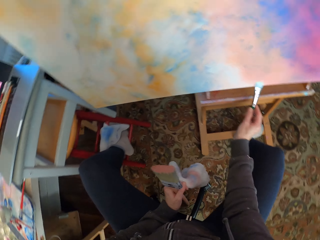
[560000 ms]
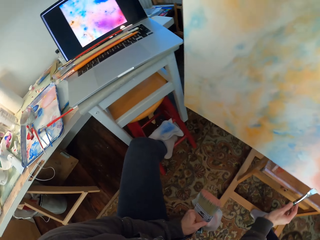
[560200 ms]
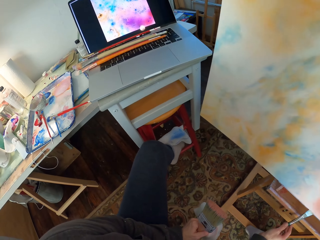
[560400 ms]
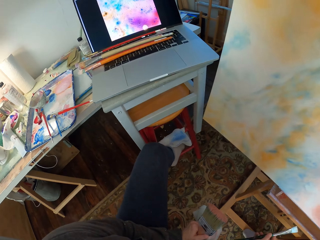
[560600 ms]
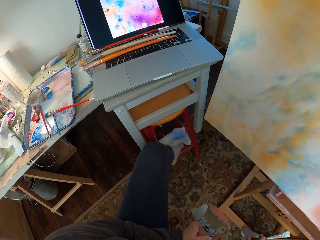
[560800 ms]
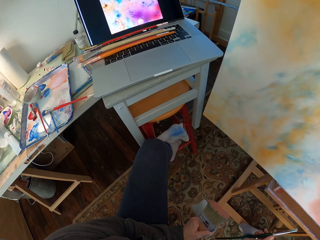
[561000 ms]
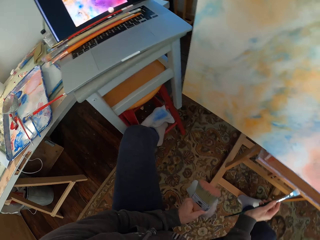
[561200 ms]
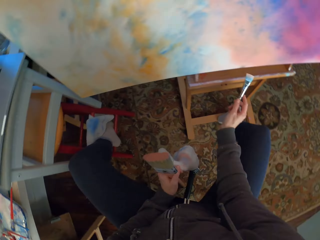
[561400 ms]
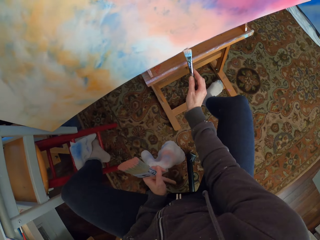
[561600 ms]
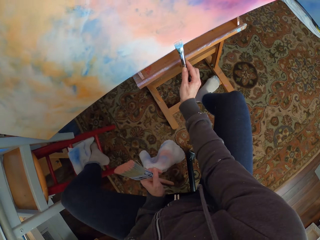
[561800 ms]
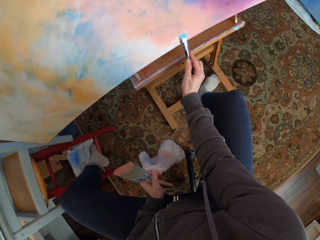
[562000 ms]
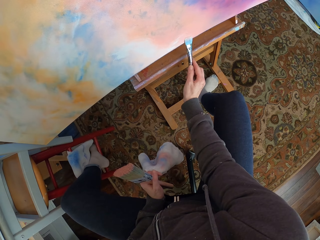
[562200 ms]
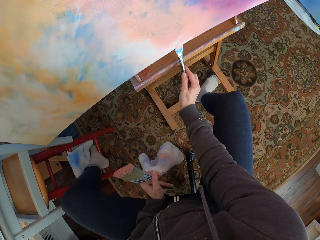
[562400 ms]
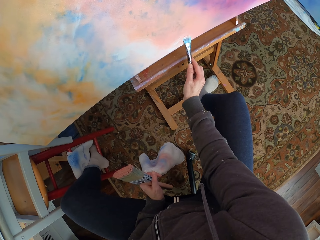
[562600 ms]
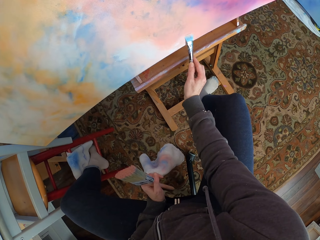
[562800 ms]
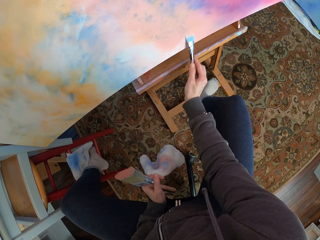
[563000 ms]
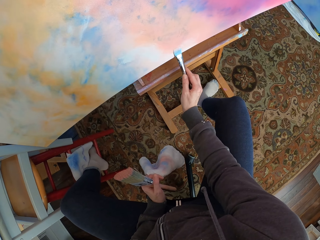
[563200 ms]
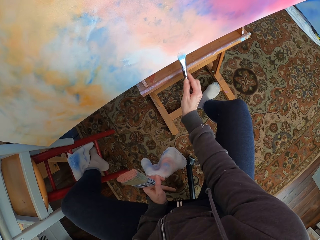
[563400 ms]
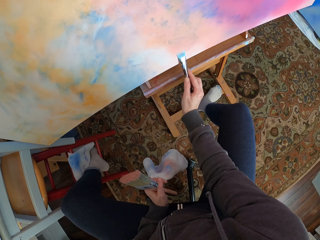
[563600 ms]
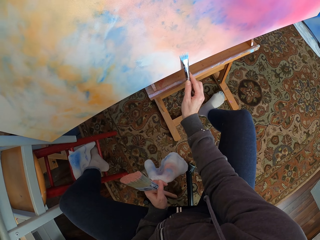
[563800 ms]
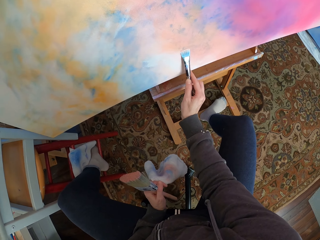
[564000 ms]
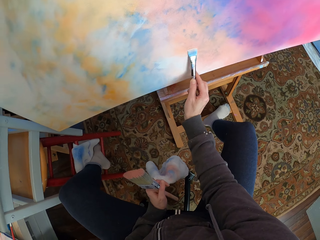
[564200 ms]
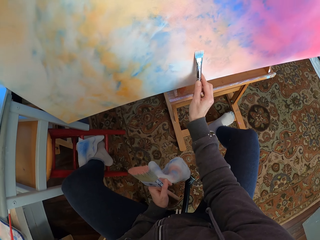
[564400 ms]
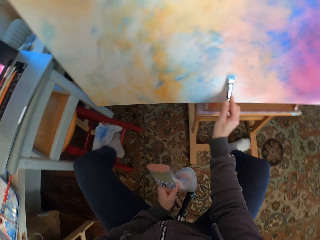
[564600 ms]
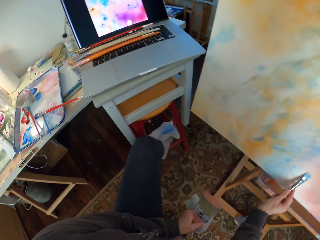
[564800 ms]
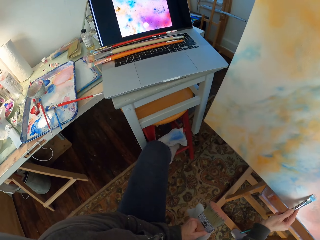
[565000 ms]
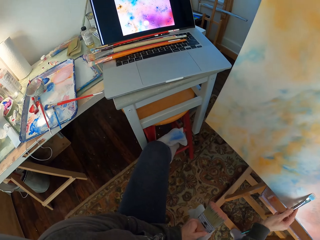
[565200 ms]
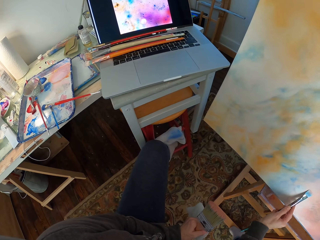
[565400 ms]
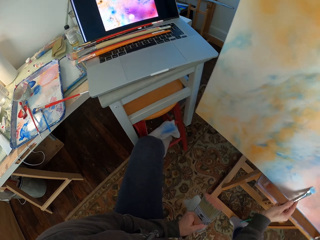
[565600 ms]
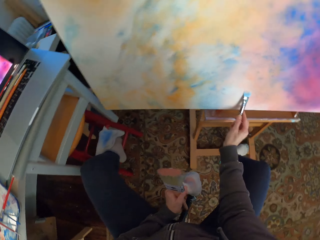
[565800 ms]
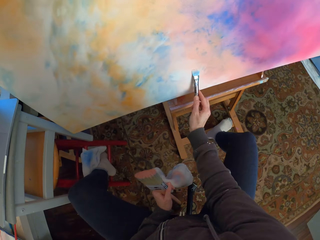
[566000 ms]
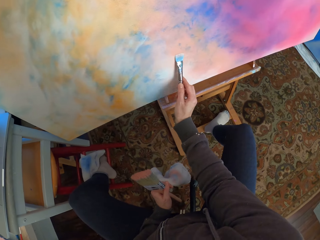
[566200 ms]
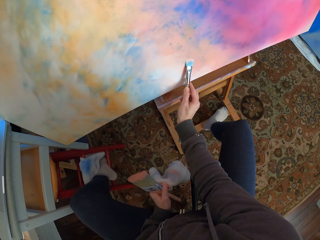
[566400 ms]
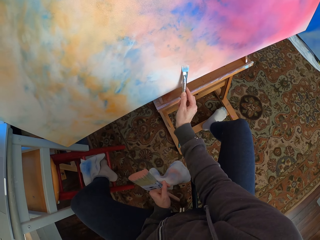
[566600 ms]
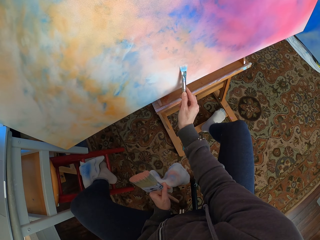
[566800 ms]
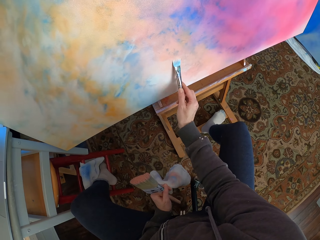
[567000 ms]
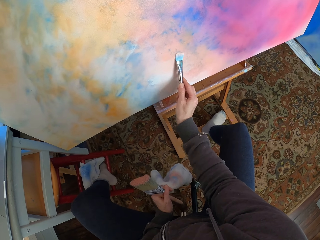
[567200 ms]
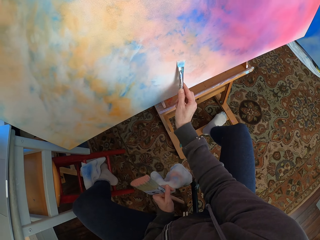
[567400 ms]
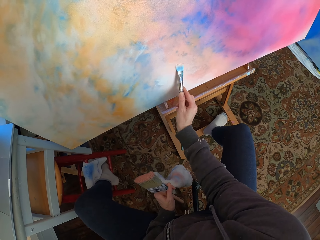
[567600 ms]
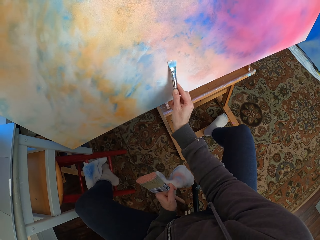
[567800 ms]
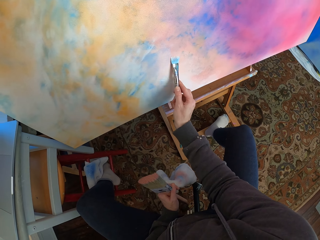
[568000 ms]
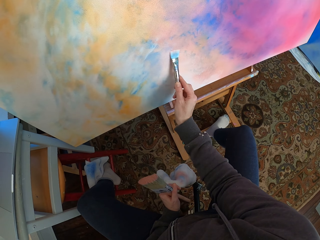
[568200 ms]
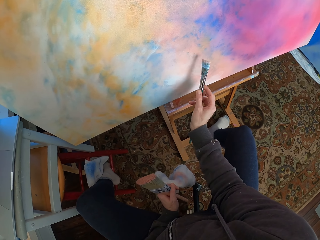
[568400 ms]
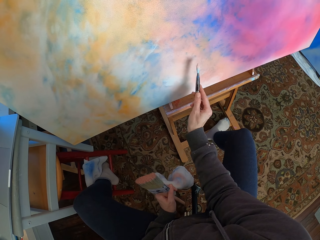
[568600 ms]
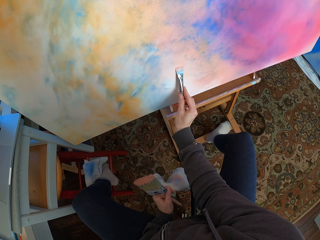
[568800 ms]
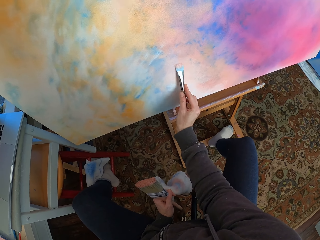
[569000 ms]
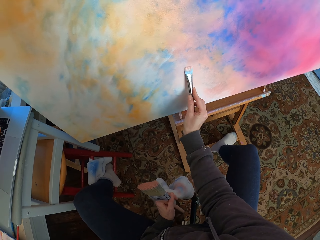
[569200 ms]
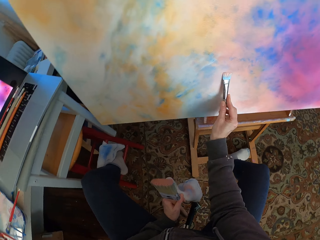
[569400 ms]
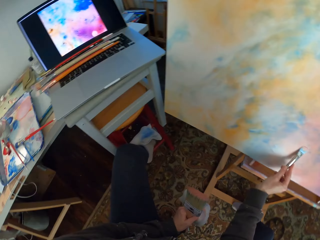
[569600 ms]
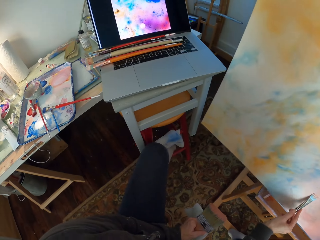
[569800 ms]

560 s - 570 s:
The camera wearer looks at the laptop. They paint the canvas. They look at the laptop. They look at the canvas.

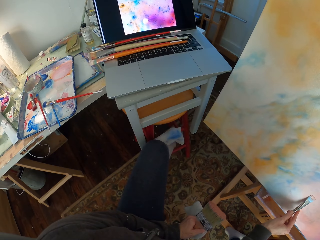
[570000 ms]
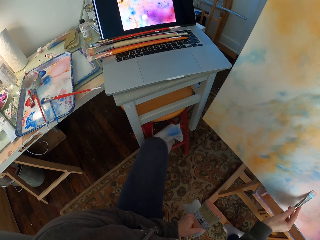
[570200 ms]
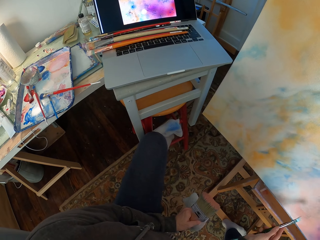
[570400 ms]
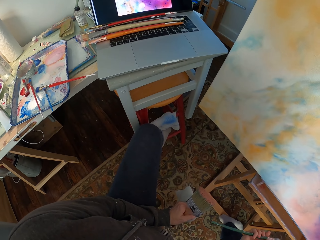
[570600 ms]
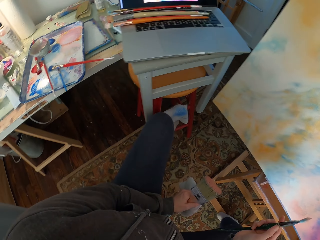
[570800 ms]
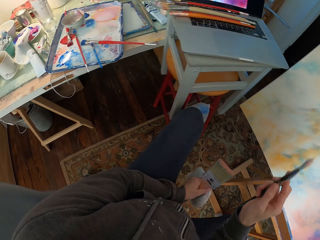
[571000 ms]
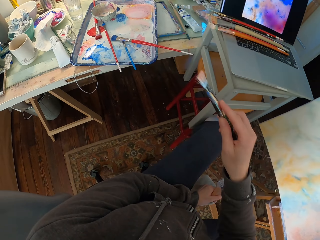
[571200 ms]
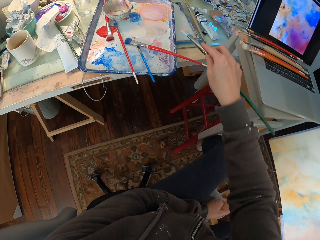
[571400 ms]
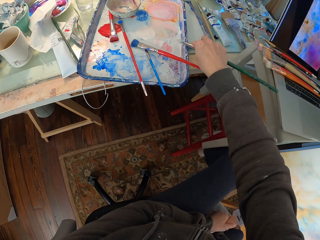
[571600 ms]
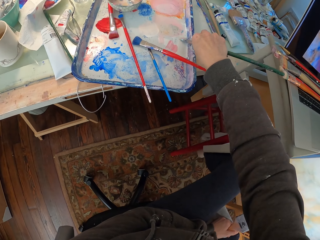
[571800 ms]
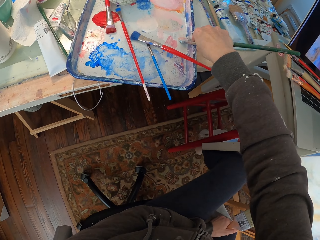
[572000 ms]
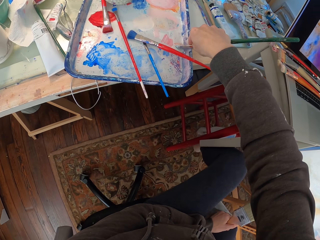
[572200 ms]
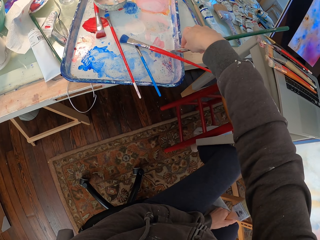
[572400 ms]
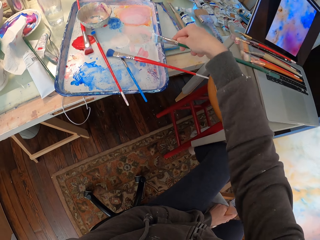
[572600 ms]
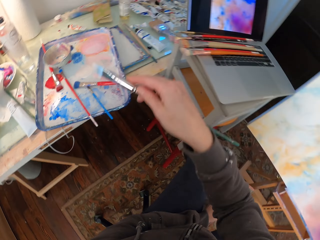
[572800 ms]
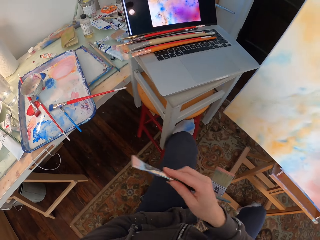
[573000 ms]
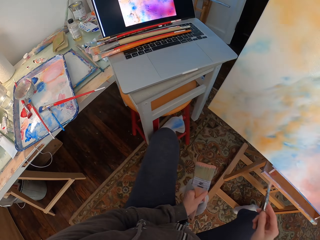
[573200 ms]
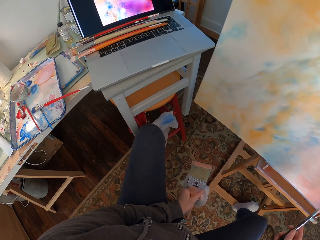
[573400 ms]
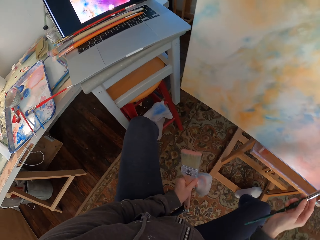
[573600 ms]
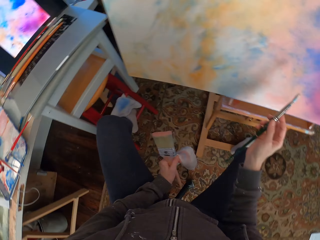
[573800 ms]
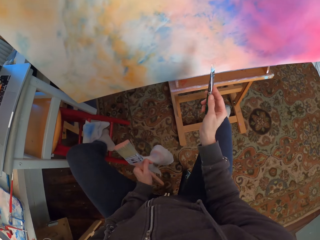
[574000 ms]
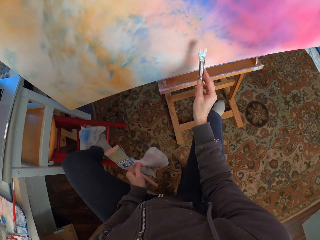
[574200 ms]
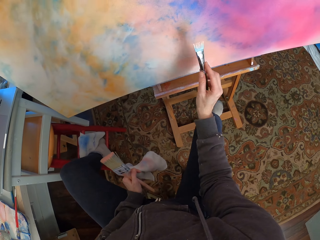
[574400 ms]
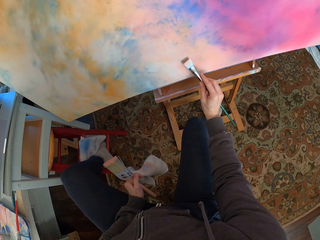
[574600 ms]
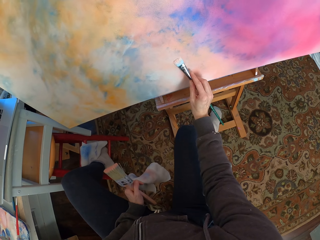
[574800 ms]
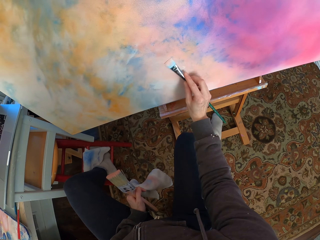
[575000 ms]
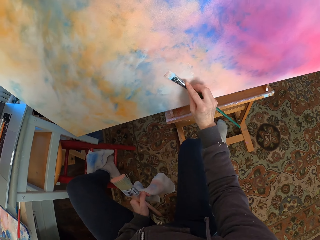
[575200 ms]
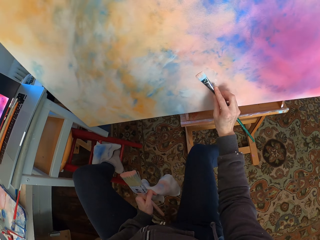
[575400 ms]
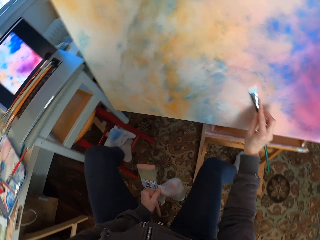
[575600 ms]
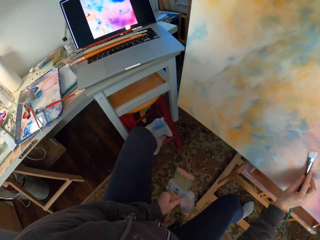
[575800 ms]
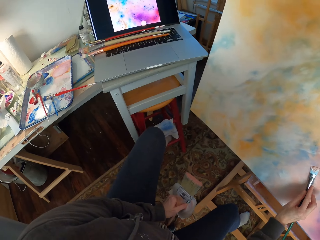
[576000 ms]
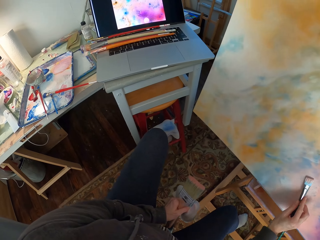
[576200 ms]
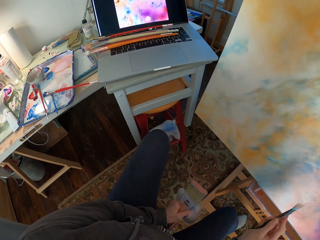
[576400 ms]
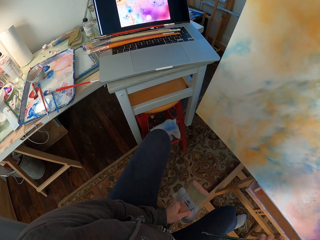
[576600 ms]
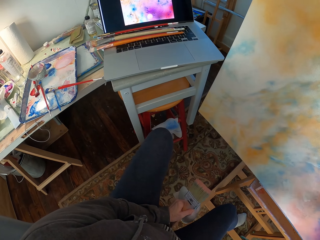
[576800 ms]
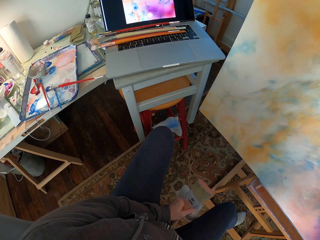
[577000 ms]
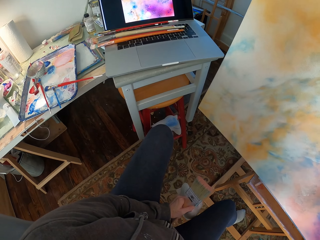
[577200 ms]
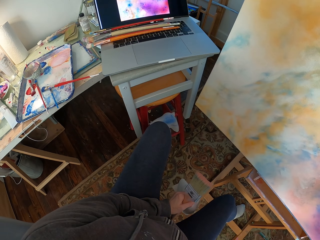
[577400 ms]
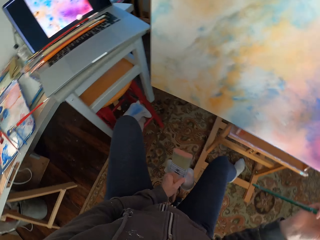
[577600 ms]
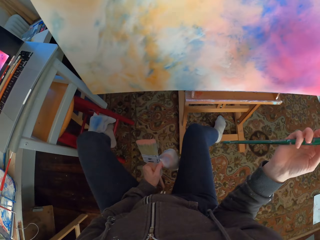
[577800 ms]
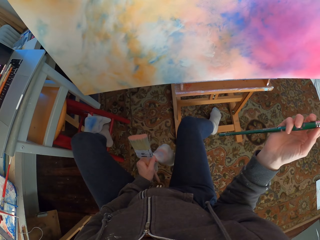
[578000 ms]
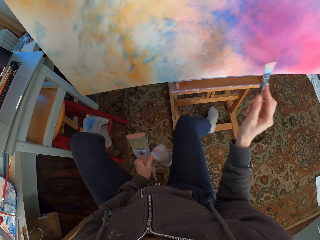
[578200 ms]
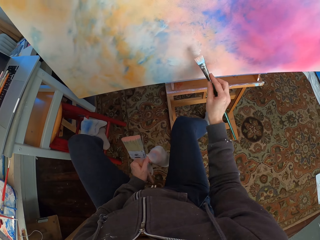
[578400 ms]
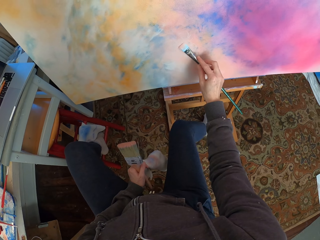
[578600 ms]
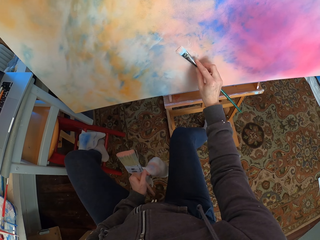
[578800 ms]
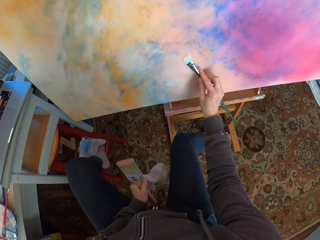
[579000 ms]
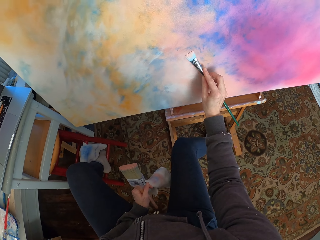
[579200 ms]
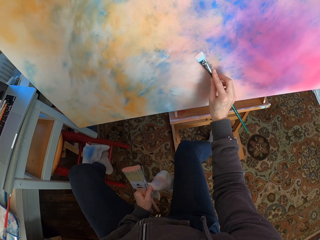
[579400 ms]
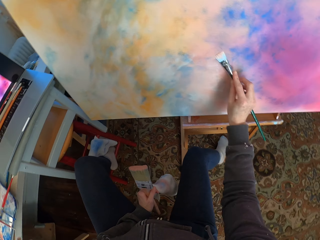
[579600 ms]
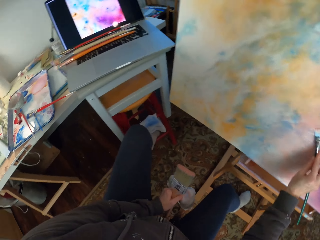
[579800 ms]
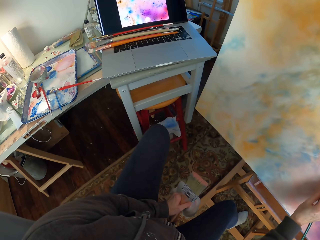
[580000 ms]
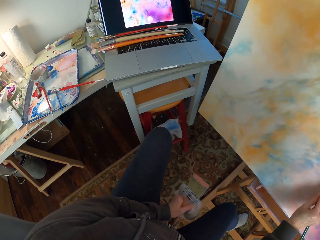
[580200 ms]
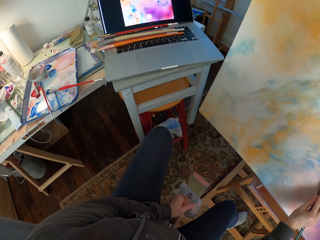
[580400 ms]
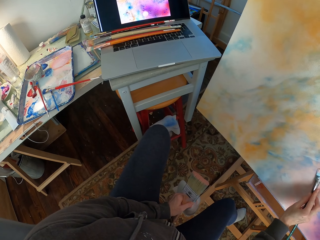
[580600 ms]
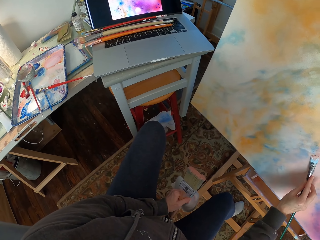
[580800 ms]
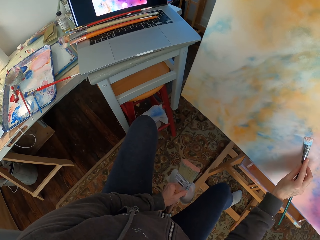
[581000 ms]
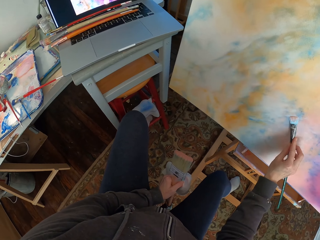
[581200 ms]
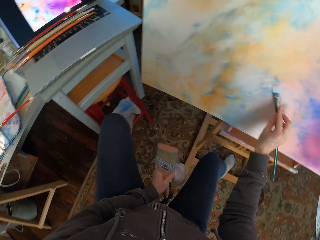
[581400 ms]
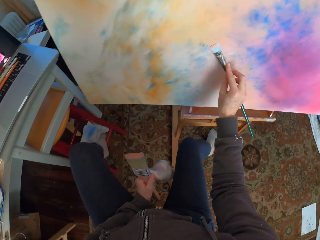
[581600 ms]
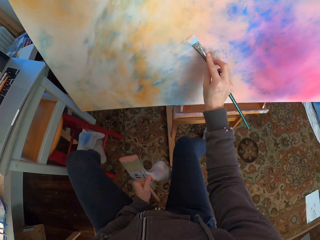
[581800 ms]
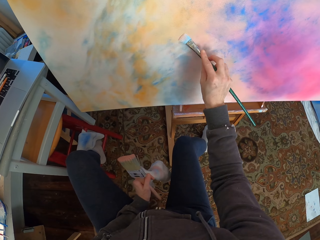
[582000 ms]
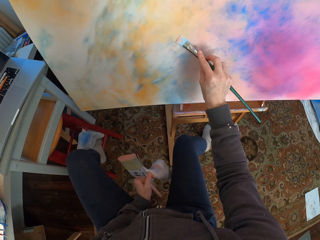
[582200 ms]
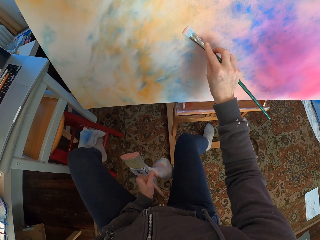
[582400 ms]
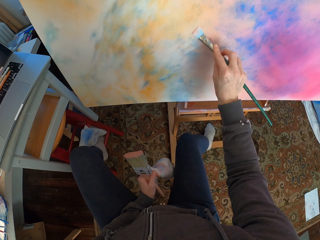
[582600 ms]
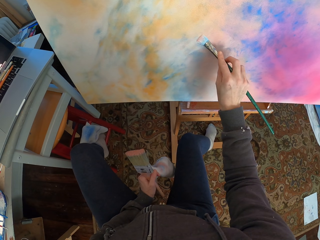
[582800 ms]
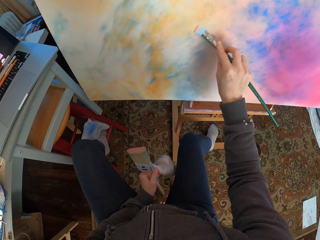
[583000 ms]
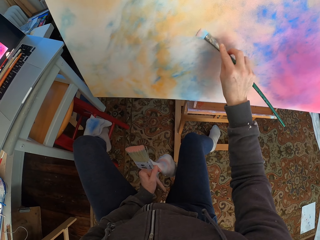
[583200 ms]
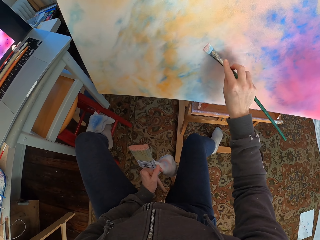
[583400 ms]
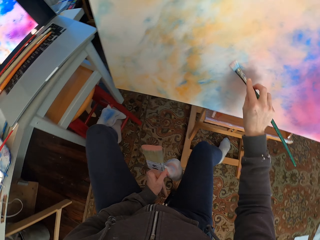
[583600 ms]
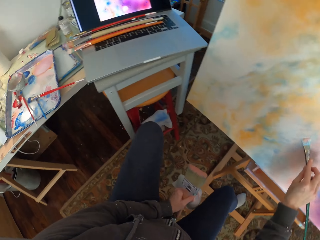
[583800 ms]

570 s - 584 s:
The camera wearer looks at the laptop. They put the brush on the paint. They paint the canvas. They look at the laptop. They lift the brush. They paint the canvas. They look at the laptop. They look at the canvas.
